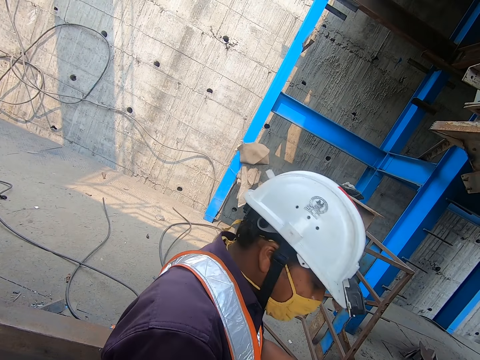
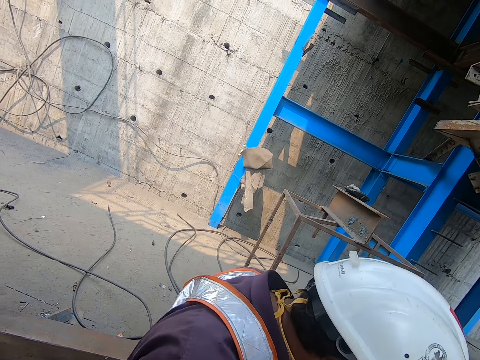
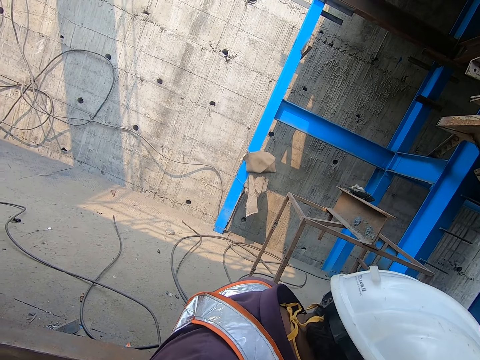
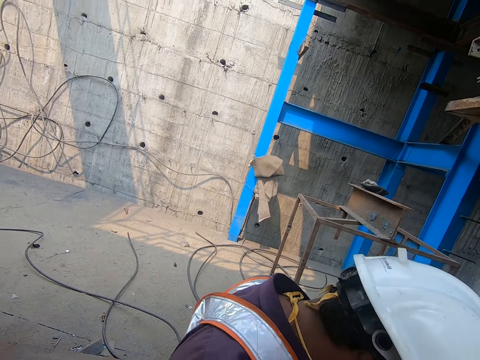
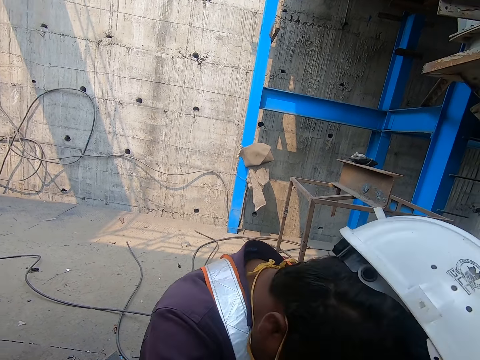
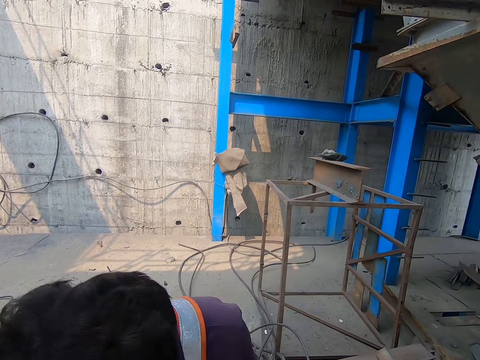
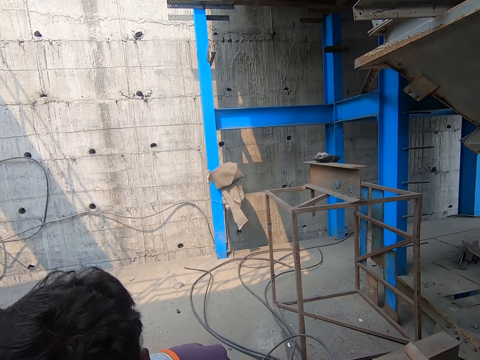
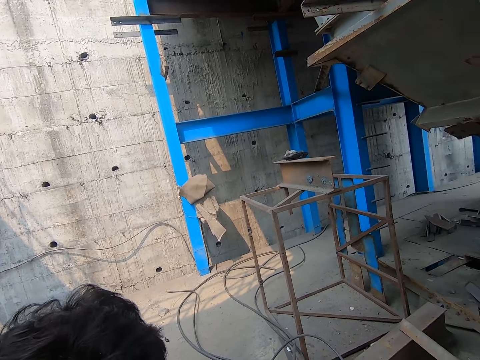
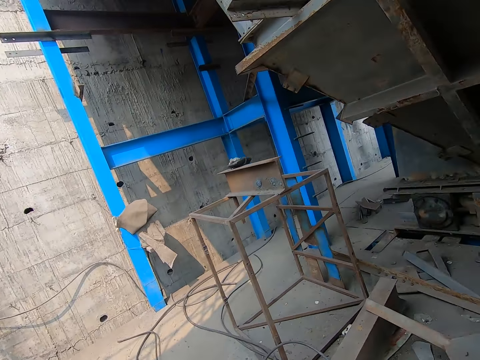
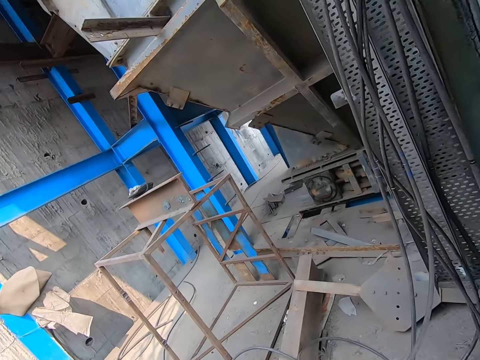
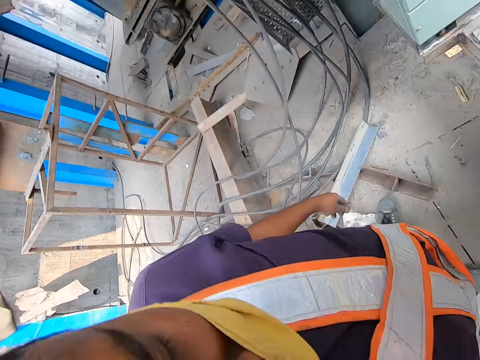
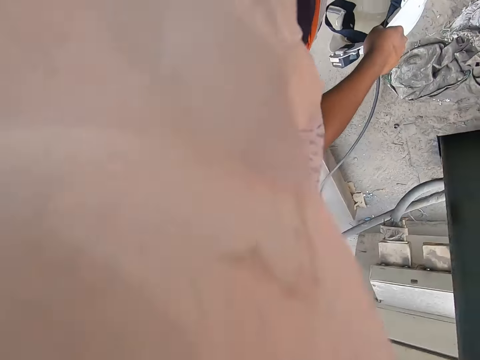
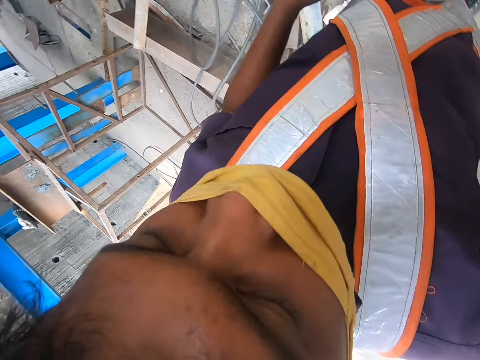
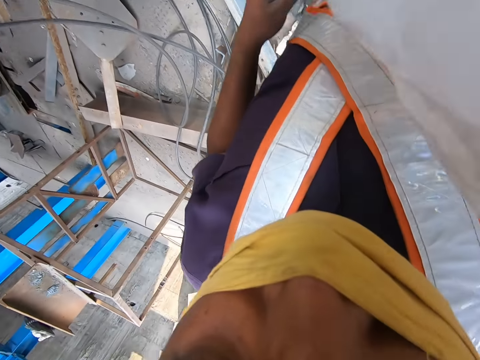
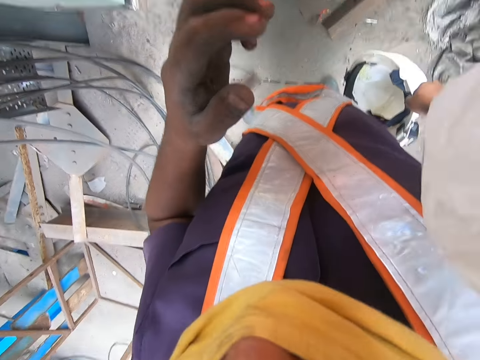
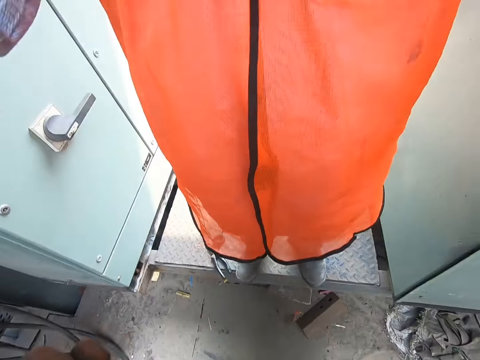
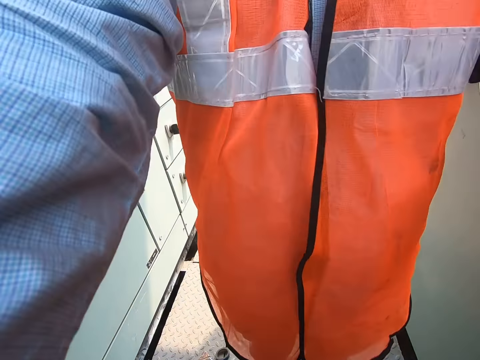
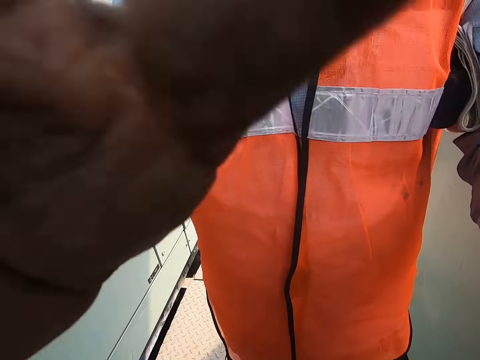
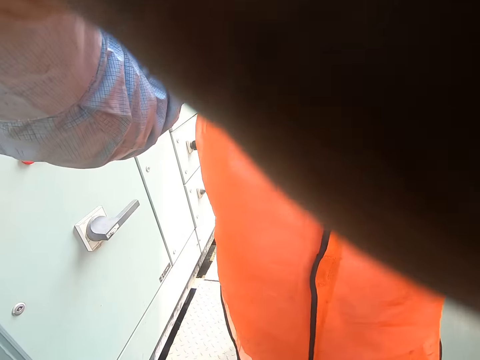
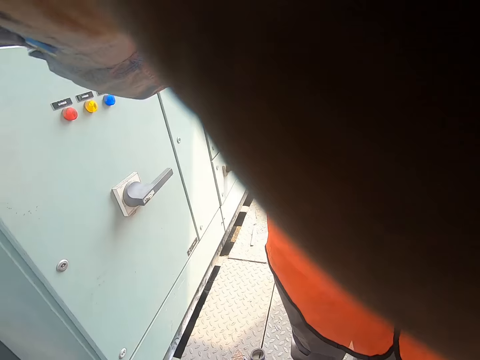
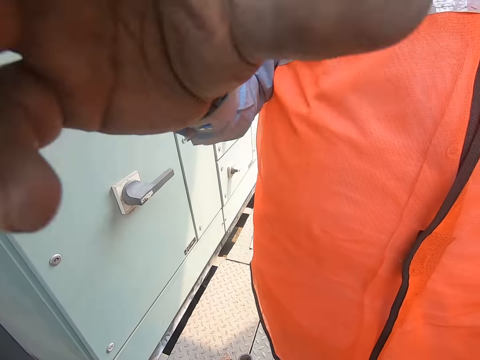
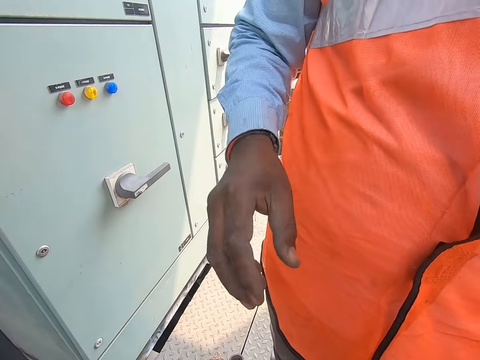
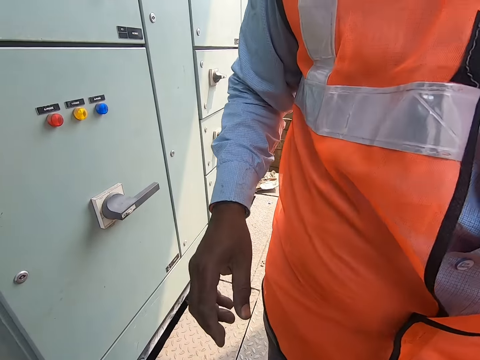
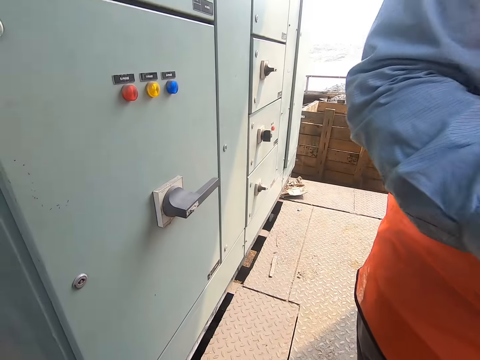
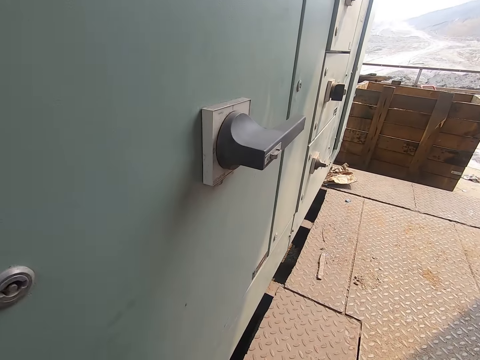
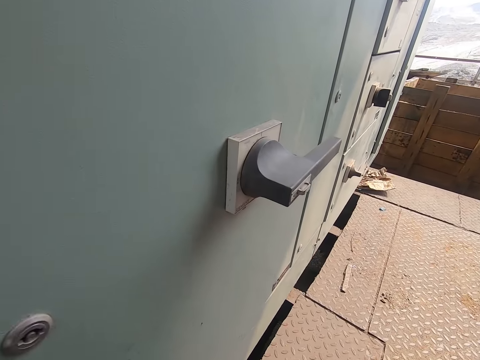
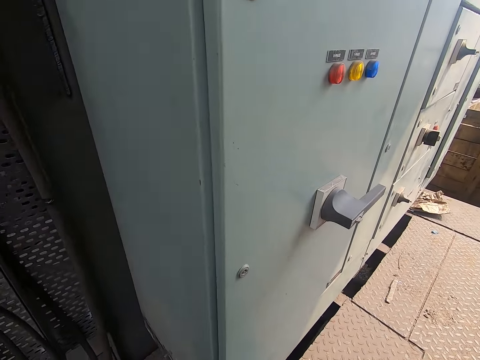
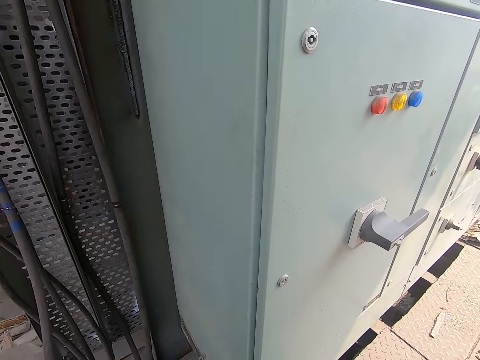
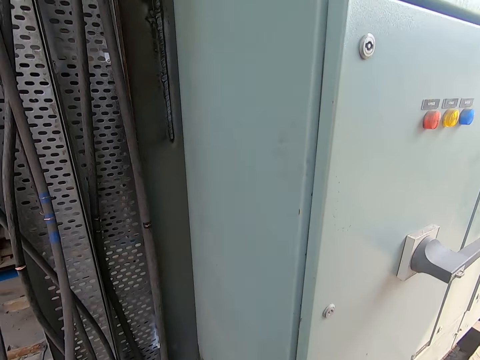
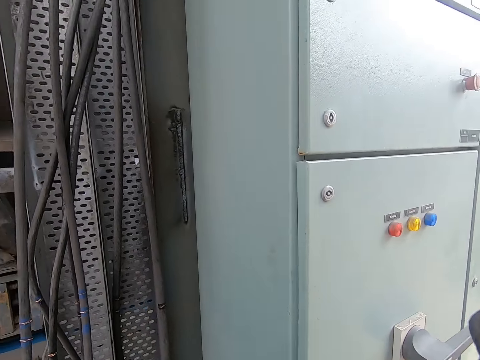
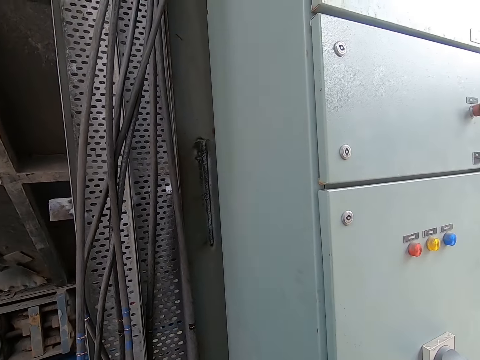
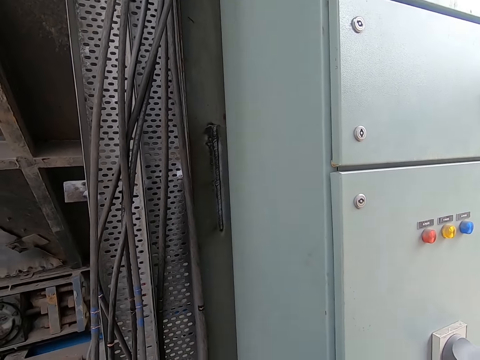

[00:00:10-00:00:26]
A man removes a helmet on his head with his hands. The camera wearer turns around the building. He wears a camera on the head of the man with his hands. Another man interacts with the camera wearer.

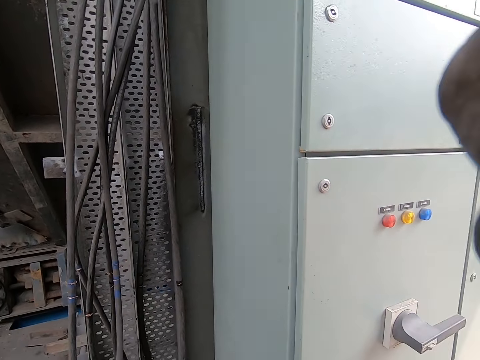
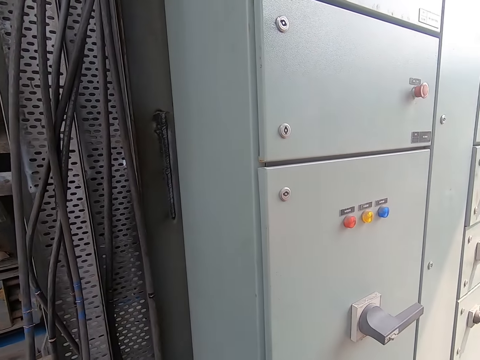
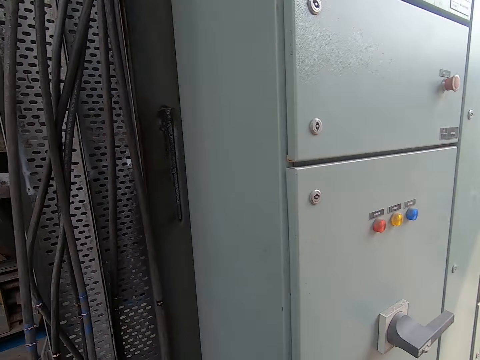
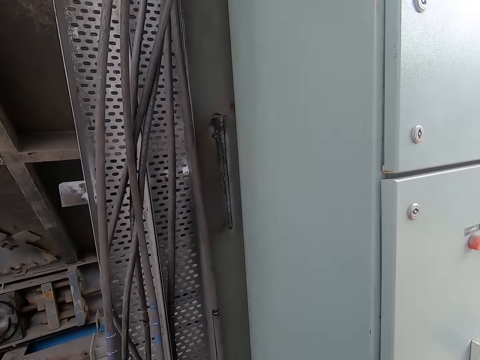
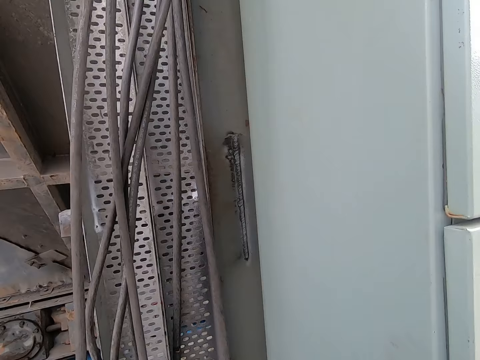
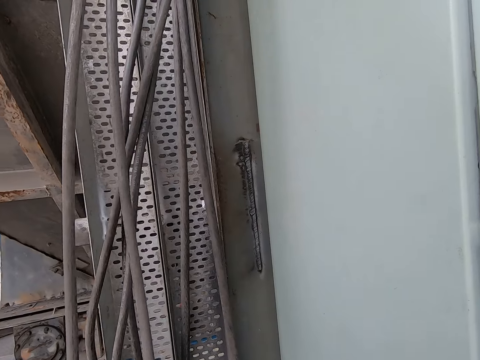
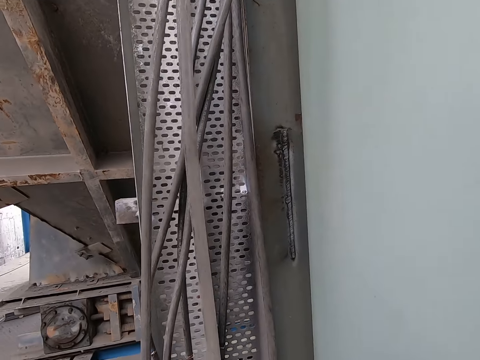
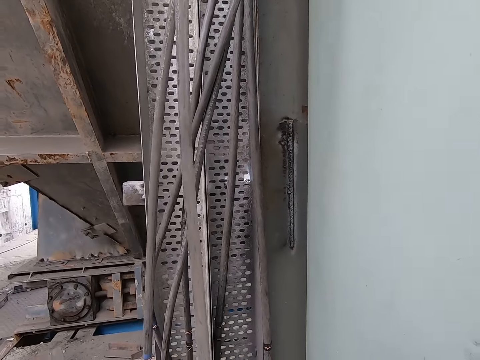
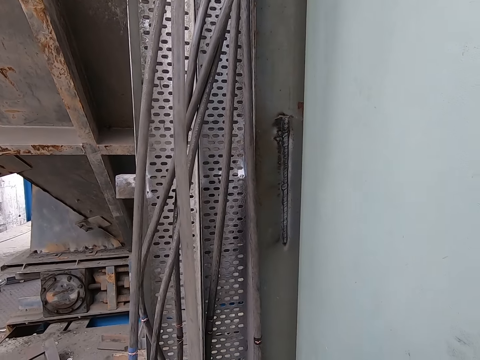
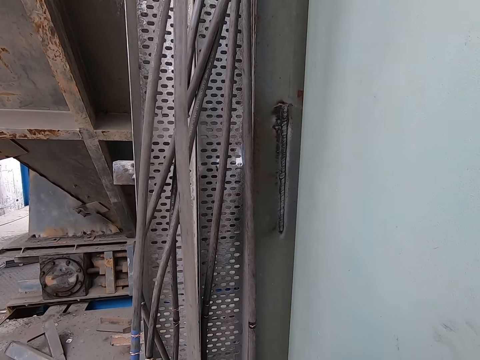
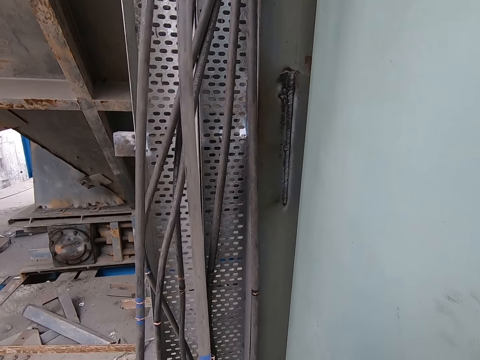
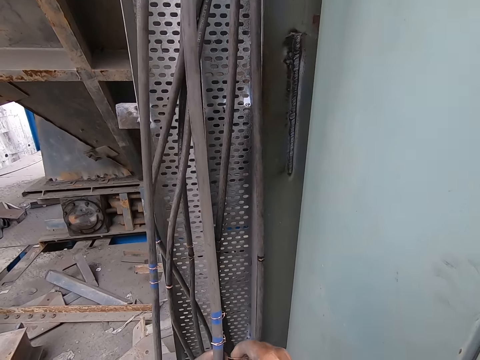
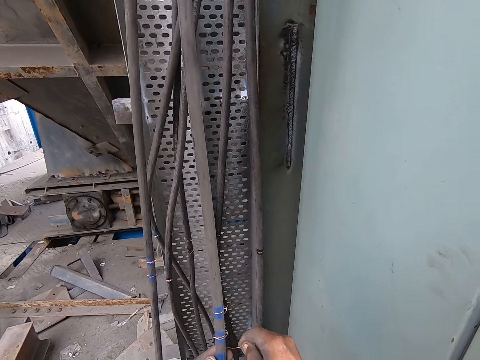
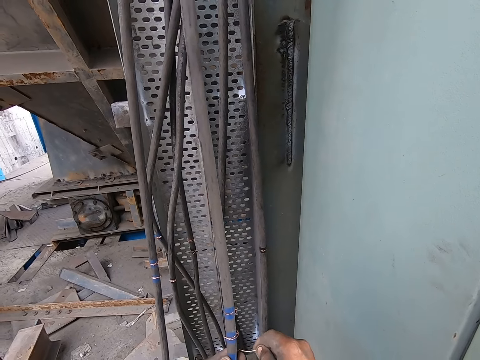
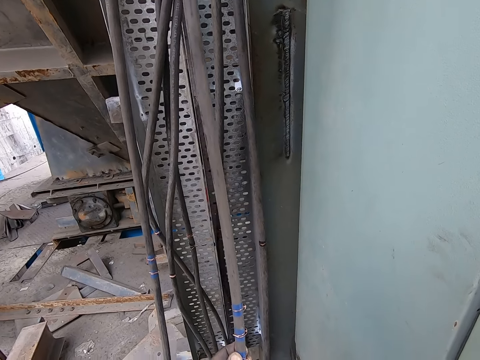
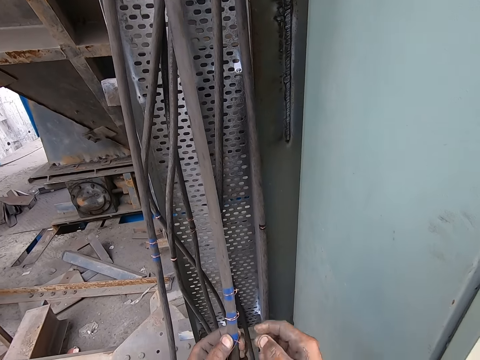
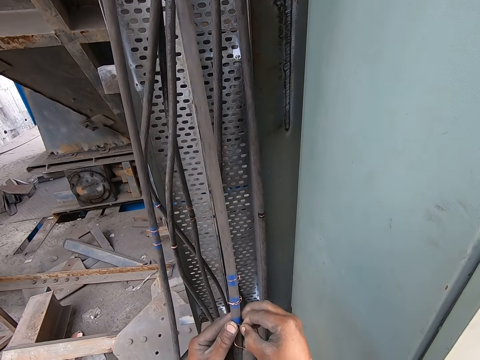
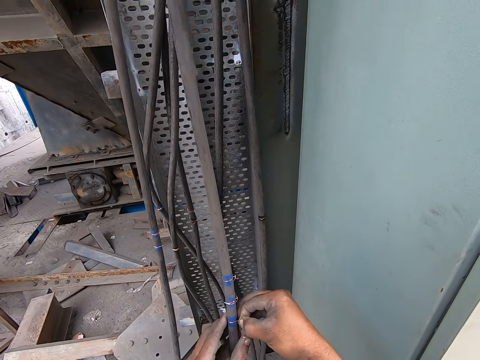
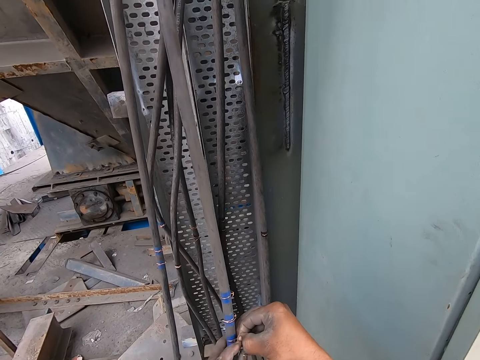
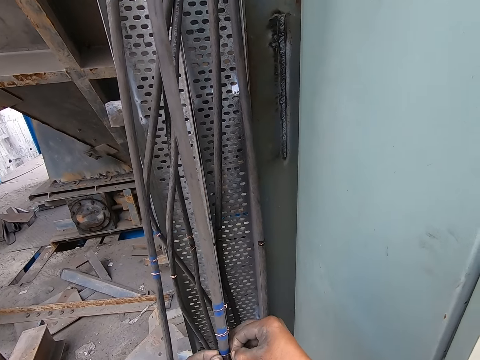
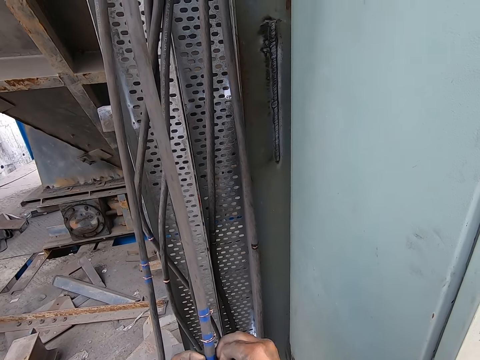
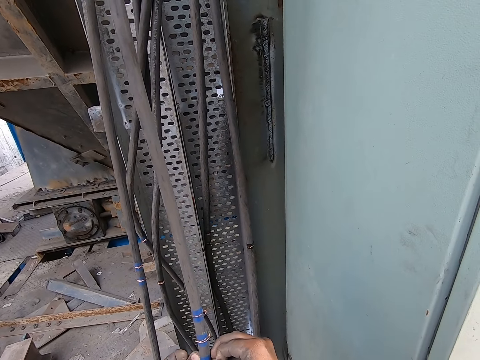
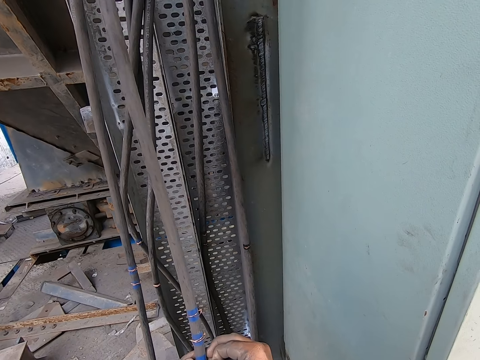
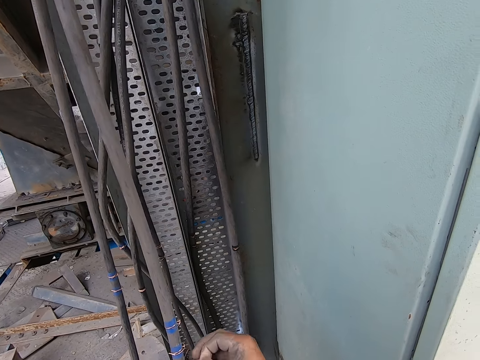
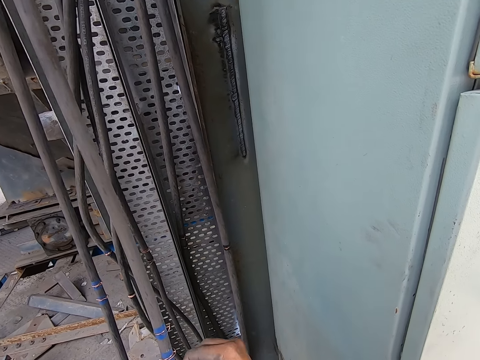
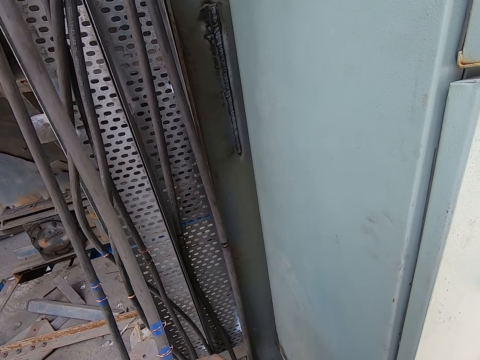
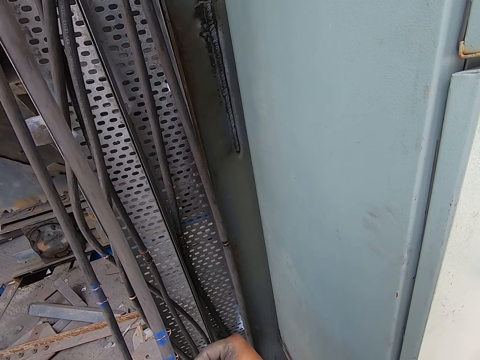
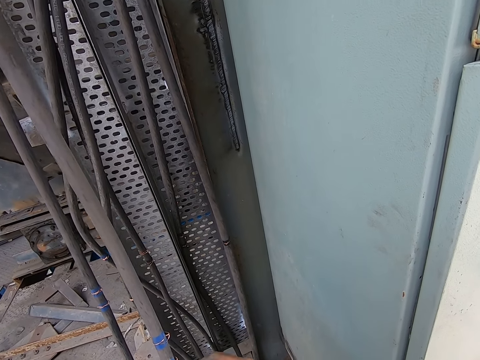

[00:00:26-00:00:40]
The camera wearer clips the wire around the cable on the ground with his hands. He tightens the wire.
